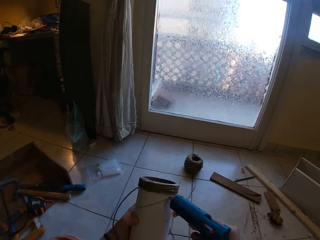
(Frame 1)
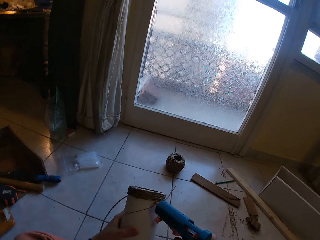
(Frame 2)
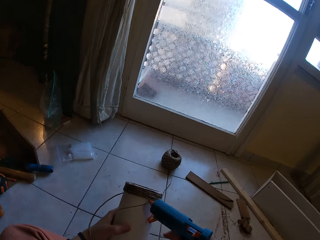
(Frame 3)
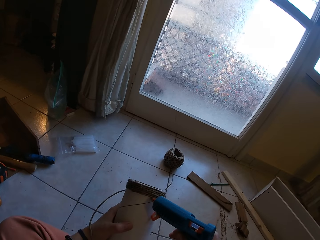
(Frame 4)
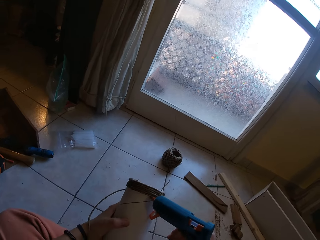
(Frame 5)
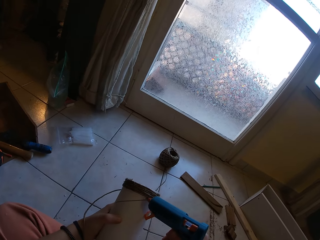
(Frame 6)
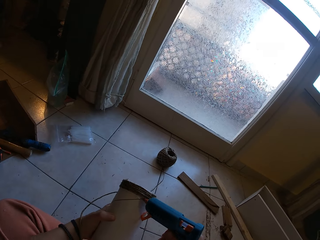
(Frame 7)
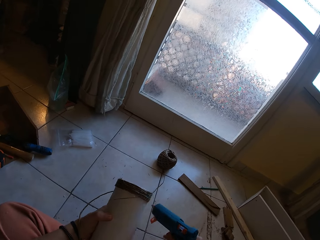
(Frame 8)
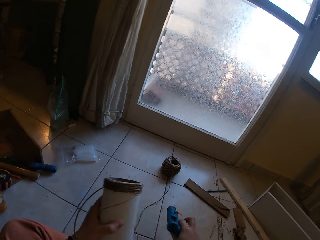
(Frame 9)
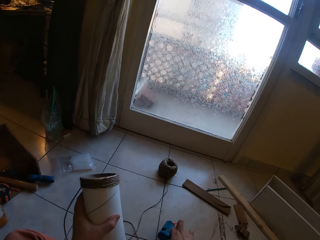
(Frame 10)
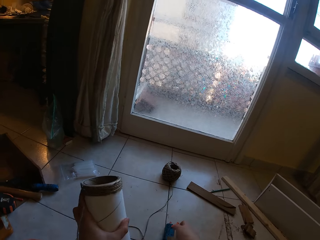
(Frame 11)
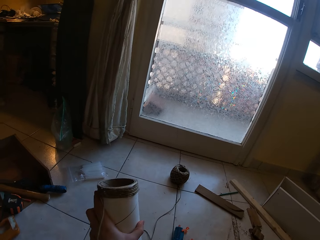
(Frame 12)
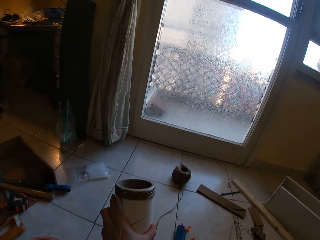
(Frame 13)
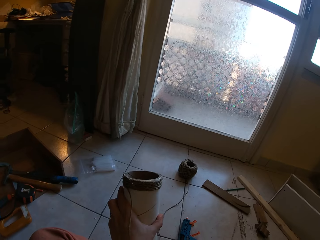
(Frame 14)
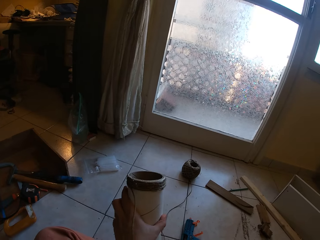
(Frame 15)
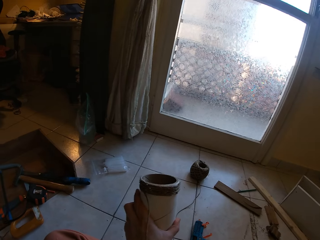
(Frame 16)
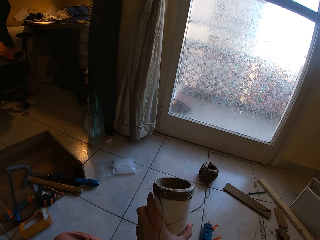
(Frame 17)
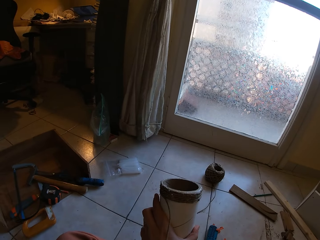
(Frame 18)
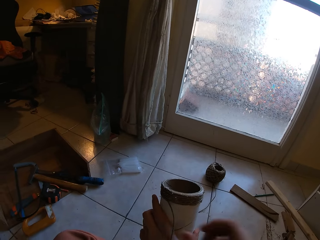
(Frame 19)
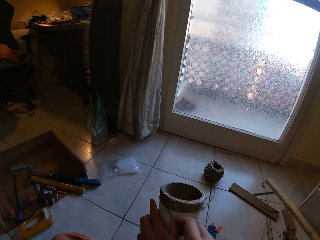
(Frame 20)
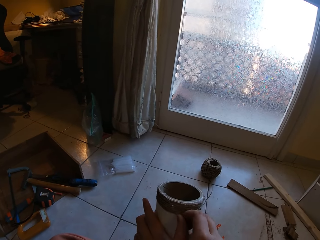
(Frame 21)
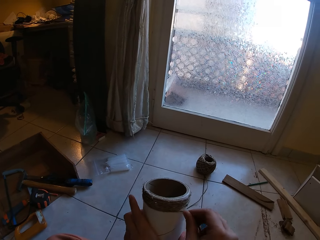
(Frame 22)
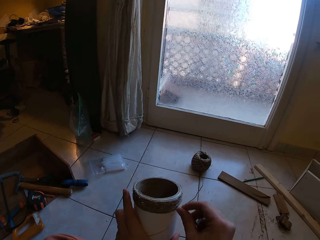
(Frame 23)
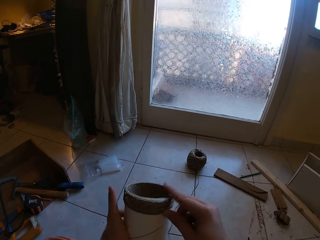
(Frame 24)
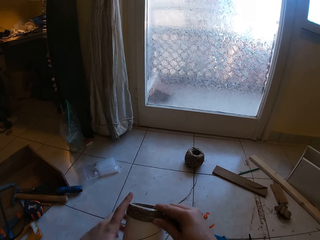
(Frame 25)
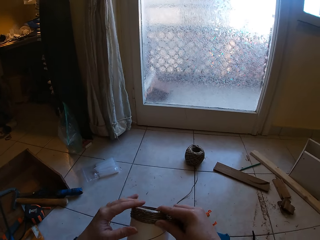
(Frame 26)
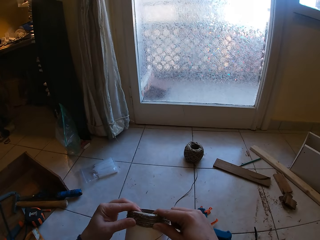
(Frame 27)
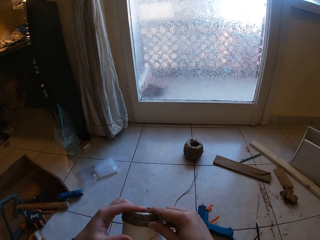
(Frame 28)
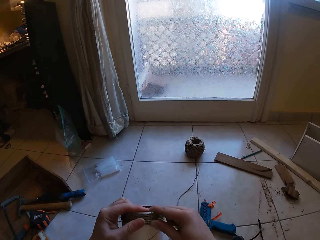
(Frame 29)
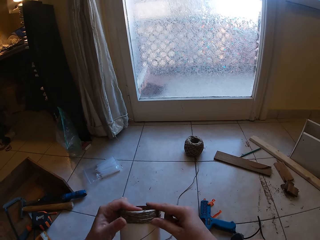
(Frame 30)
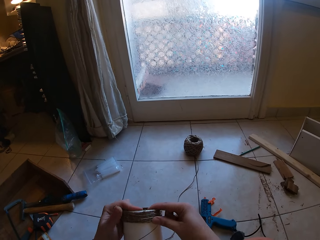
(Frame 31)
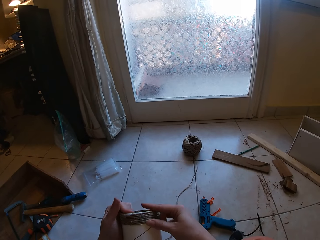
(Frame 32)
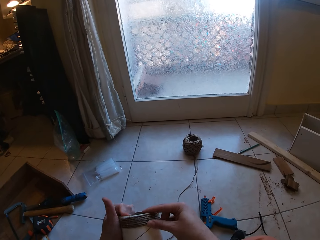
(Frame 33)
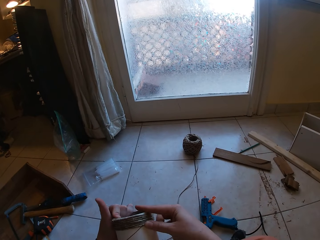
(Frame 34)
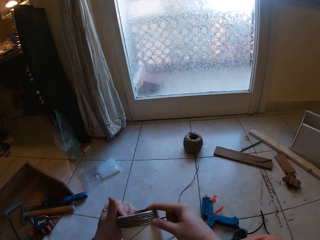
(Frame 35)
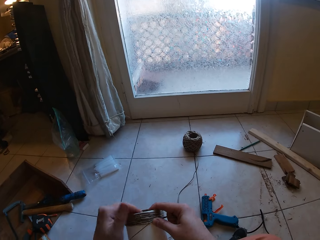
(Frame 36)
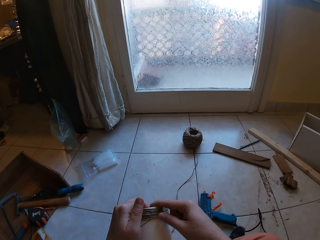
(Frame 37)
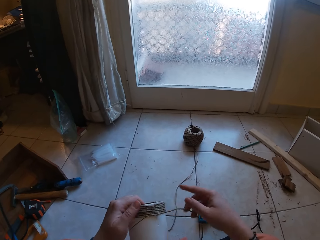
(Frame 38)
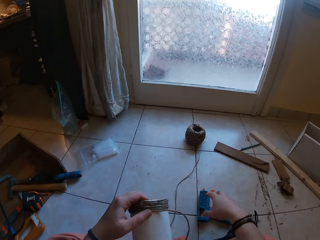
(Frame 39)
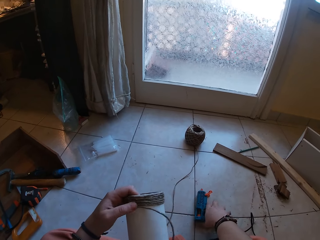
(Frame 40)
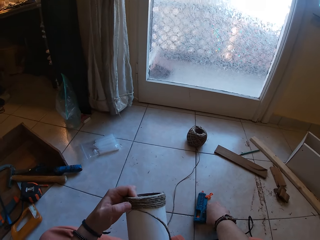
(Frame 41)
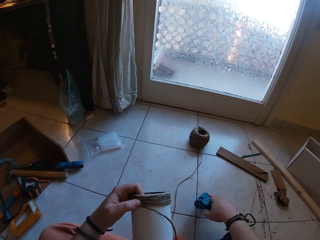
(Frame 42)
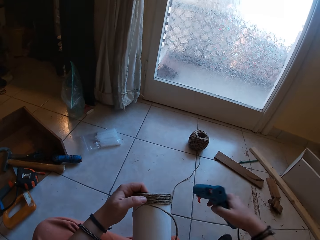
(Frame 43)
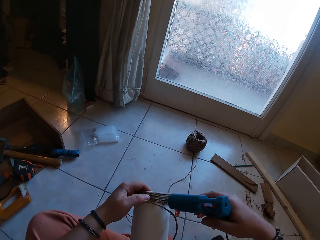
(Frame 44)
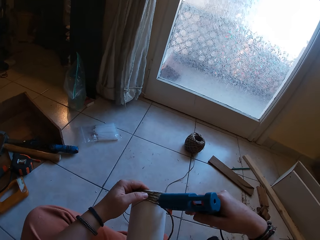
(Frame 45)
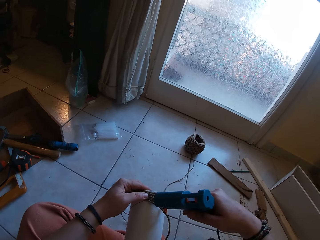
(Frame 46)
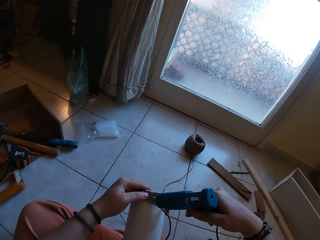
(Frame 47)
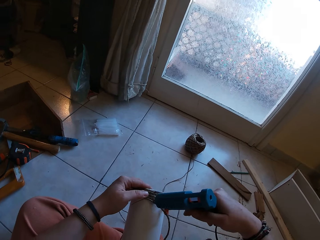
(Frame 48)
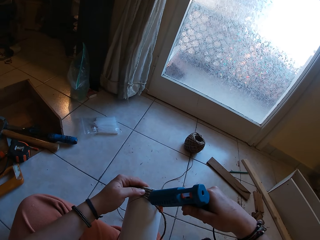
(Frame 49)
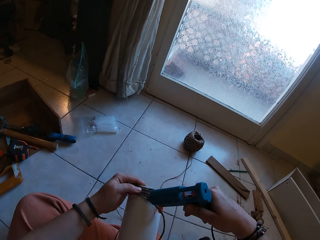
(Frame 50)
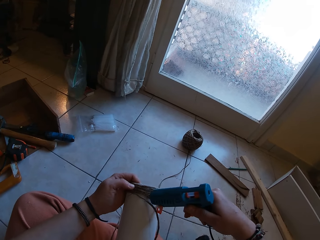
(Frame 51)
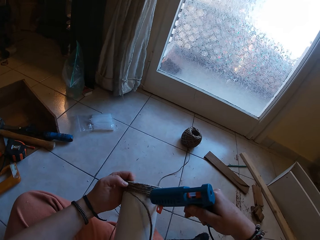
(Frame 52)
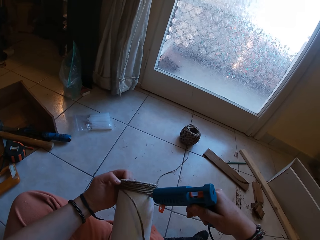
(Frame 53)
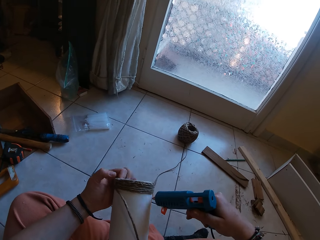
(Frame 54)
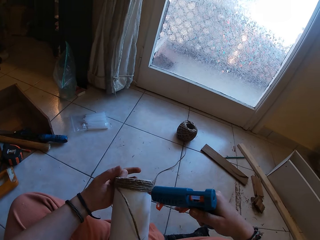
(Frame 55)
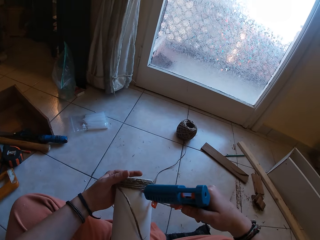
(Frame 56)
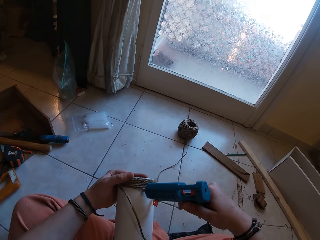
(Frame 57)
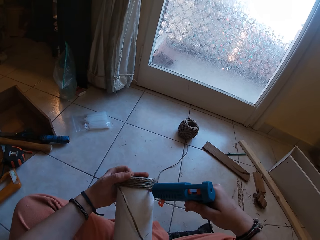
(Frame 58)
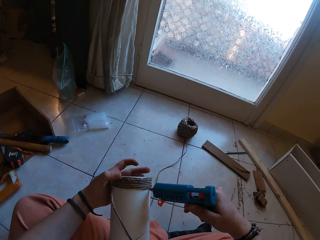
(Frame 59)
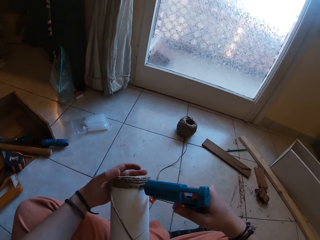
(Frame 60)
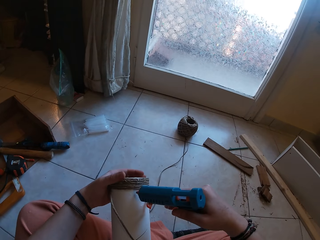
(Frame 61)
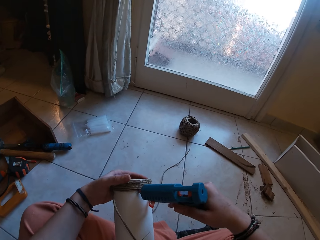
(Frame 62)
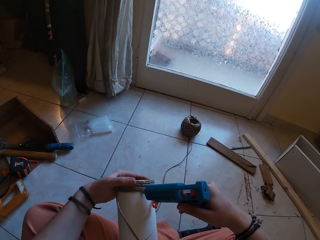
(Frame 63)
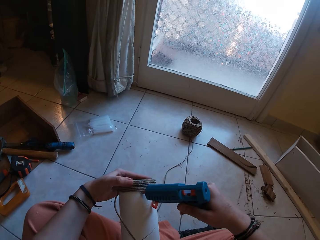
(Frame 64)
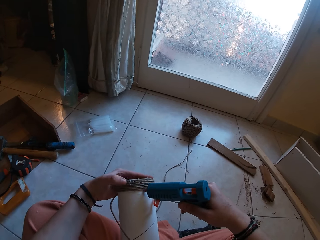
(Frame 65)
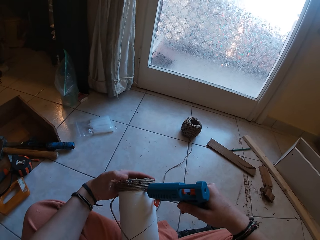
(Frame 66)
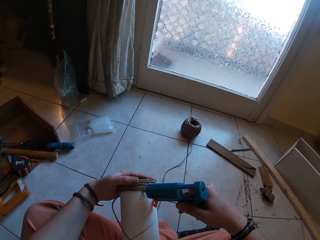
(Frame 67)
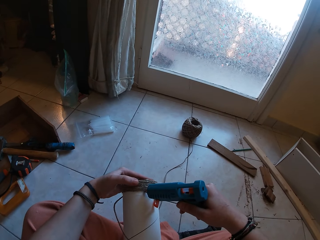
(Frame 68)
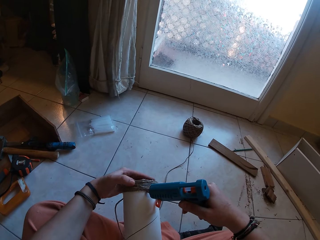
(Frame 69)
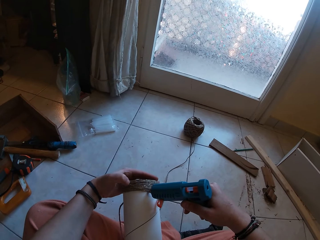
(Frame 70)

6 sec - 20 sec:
The camera wearer drops the glue gun on the floor with her right hand. She touches the face. She rolls a twine on the cardboard tube with her right hand. She picks the glue gun from the floor with her right hand. She applies glue on the cardboard tube with the glue gun in her right hand. She applies glue on the cardboard tube with the glue gun in her right hand again.

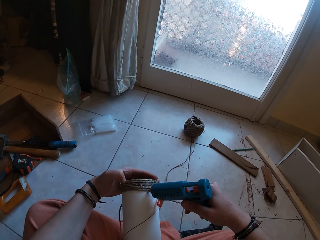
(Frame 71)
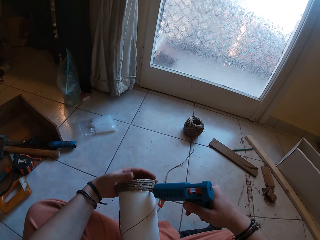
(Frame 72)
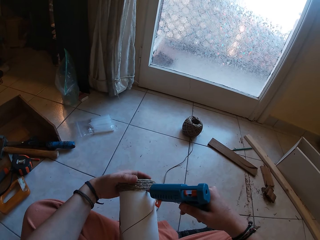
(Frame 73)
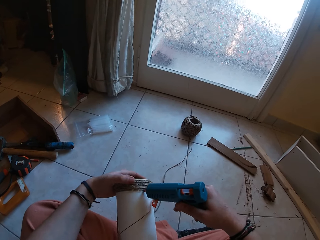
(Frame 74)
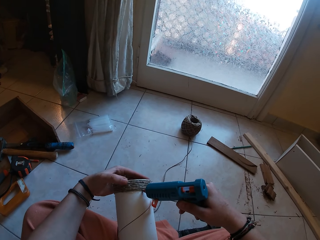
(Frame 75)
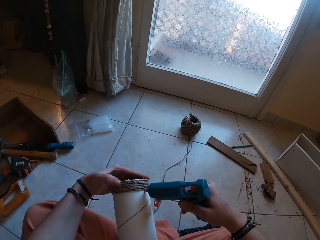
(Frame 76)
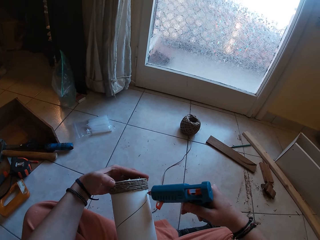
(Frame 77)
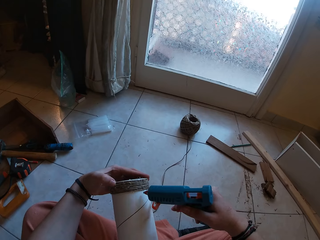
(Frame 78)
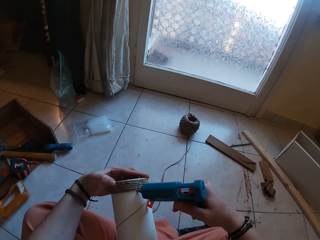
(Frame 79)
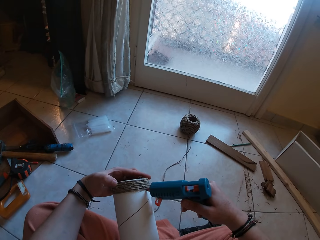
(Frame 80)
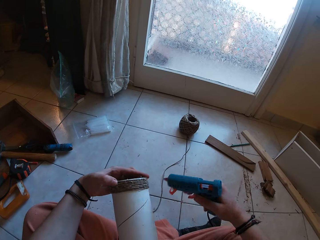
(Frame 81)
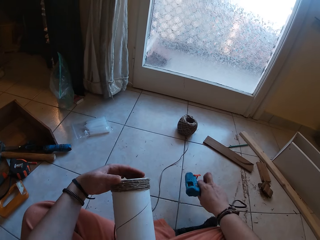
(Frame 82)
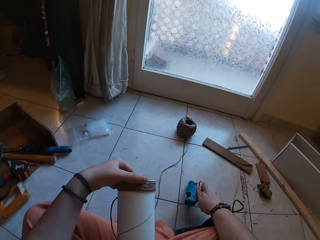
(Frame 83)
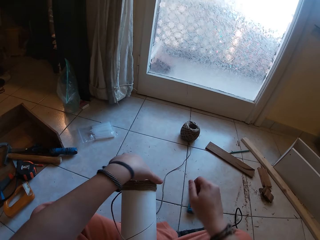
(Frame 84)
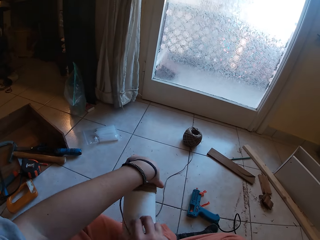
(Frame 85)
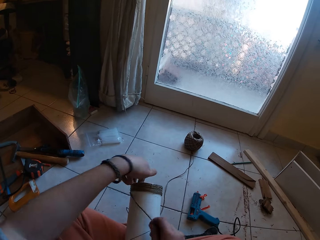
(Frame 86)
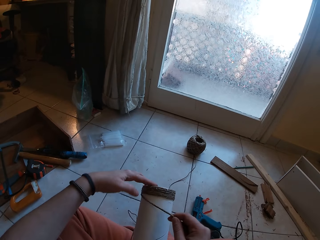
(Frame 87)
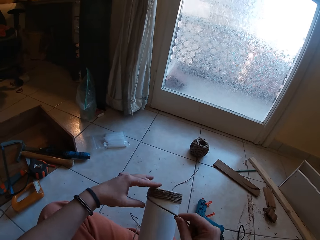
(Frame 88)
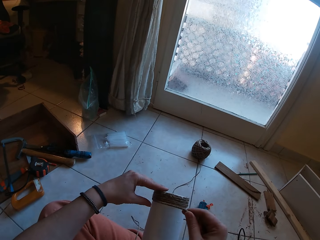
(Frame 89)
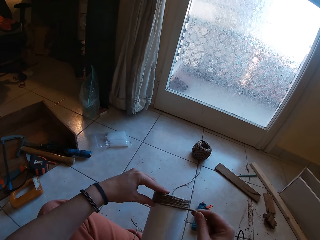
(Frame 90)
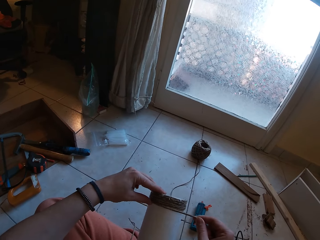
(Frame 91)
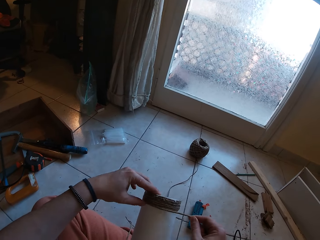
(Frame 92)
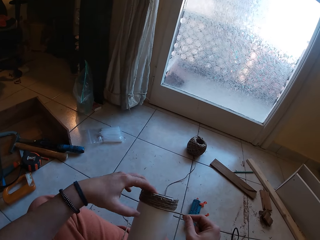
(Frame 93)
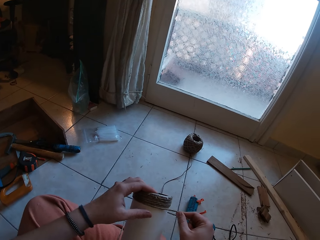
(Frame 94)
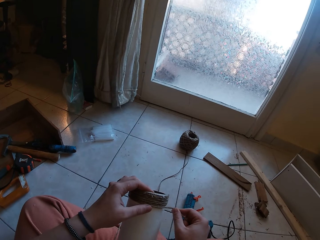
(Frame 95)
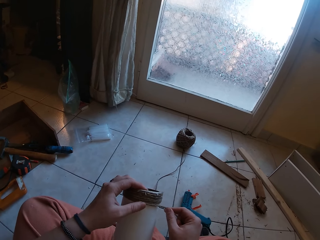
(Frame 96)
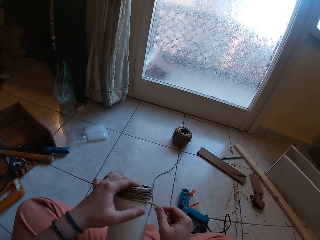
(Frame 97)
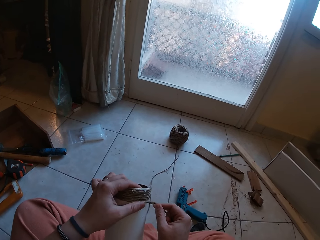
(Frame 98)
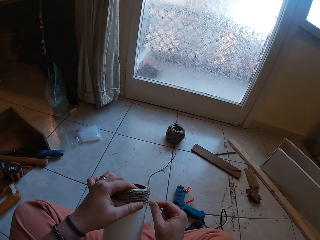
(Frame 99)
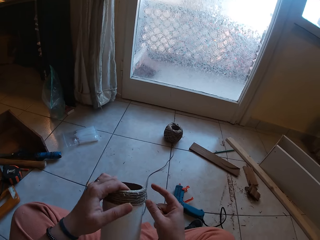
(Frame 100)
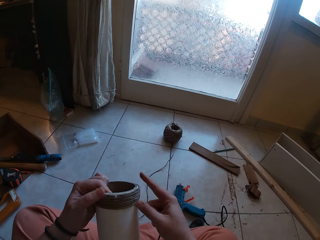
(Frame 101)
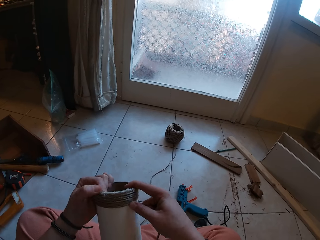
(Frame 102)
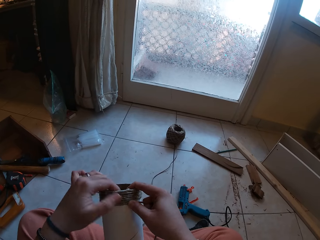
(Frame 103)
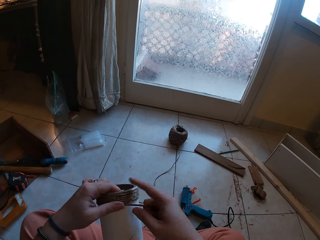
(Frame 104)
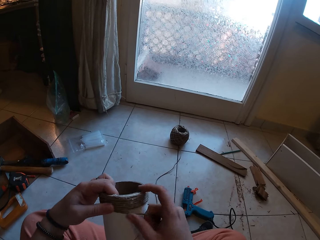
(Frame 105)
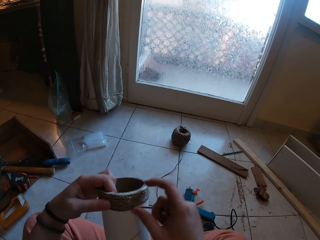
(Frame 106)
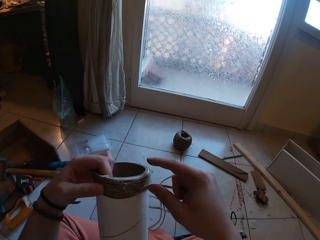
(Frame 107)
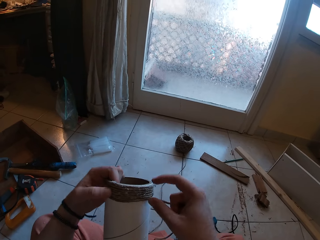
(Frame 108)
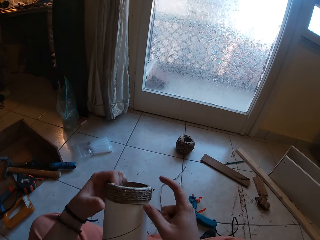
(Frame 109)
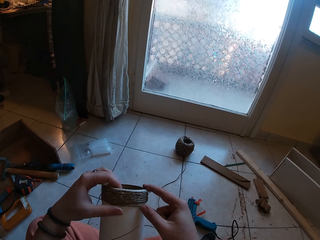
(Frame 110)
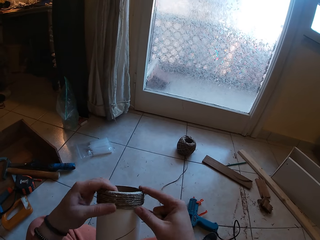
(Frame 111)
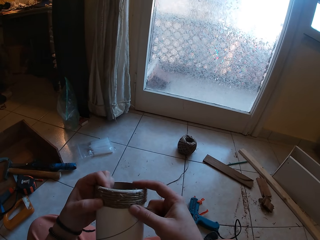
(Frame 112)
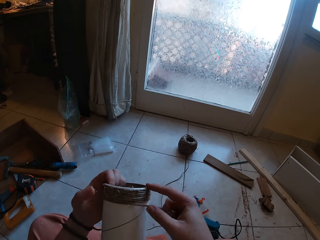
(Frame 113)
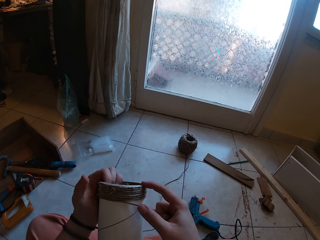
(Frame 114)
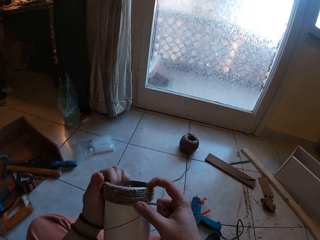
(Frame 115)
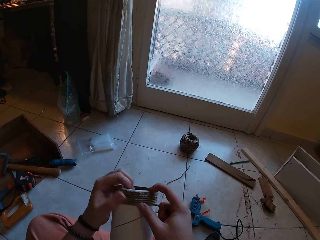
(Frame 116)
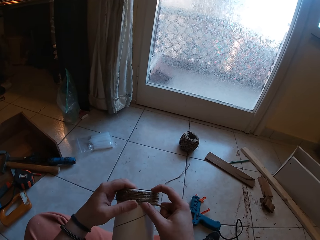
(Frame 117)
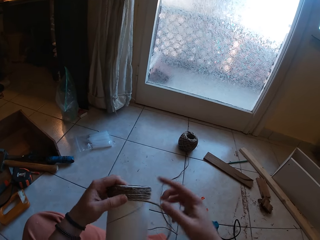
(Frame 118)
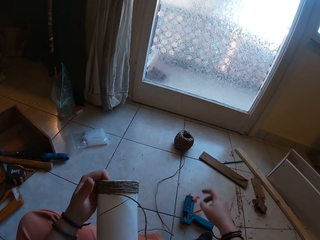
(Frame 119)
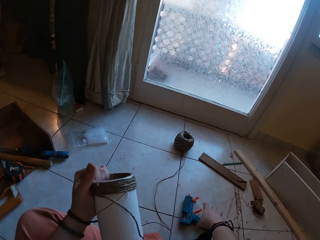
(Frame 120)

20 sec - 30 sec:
The camera wearer applies glue on the cardboard tube with the glue gun in her right hand. She drops the glue gun on the floor with her right hand. She rolls the twine on the cardboard tube with her right hand.
